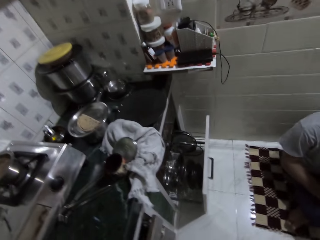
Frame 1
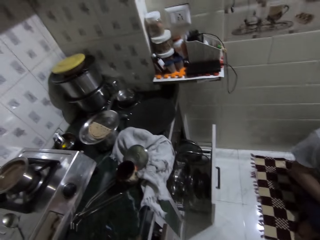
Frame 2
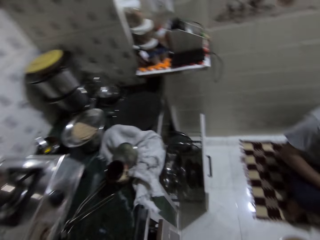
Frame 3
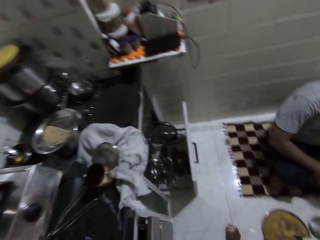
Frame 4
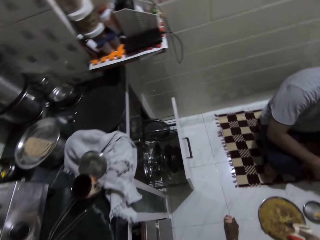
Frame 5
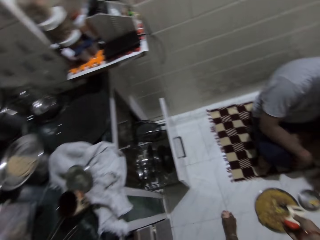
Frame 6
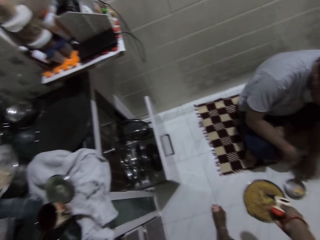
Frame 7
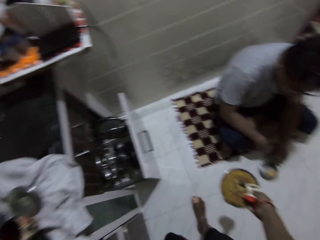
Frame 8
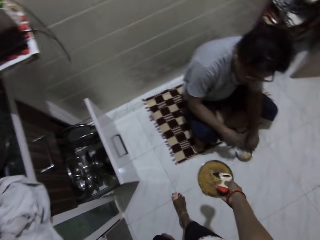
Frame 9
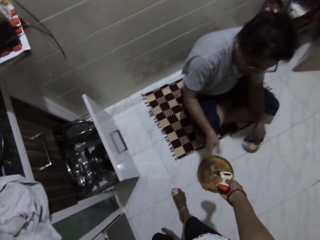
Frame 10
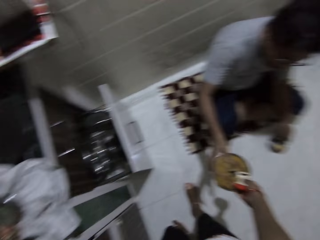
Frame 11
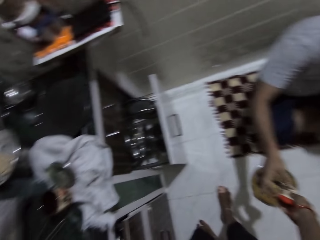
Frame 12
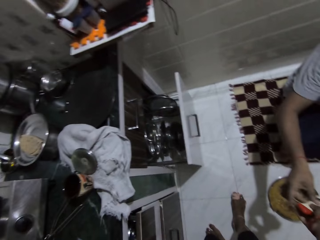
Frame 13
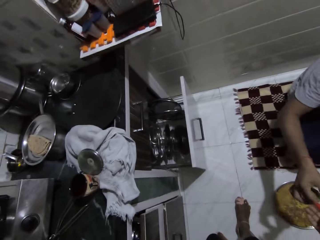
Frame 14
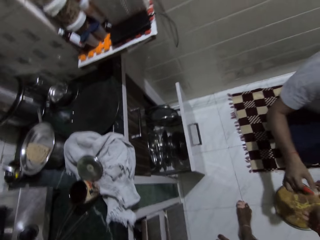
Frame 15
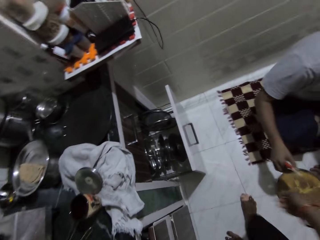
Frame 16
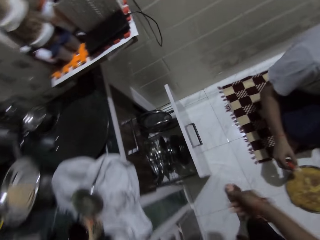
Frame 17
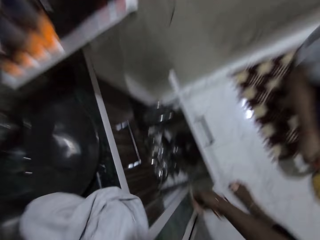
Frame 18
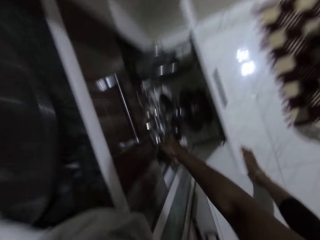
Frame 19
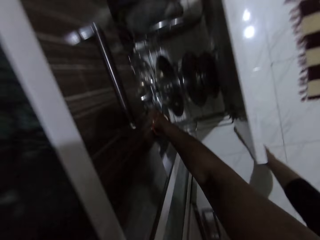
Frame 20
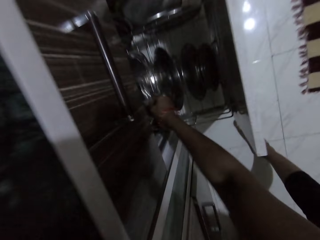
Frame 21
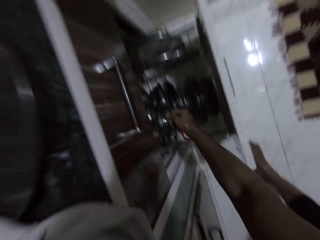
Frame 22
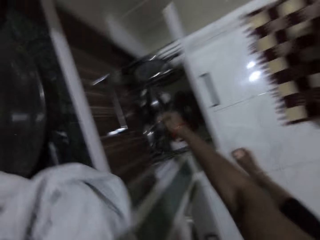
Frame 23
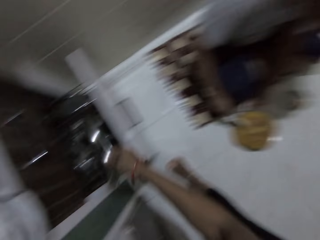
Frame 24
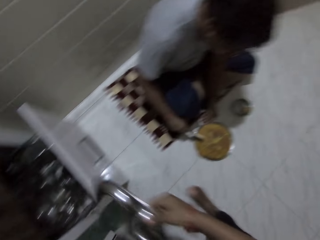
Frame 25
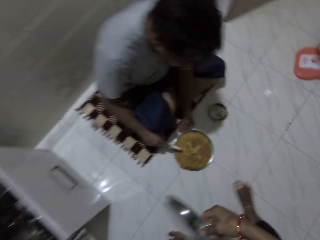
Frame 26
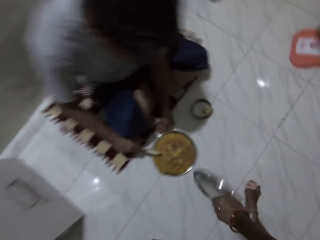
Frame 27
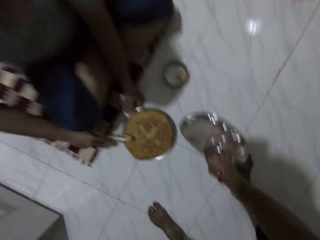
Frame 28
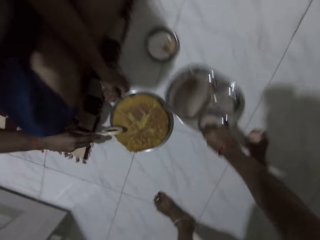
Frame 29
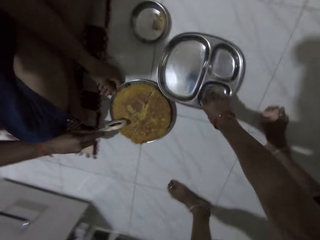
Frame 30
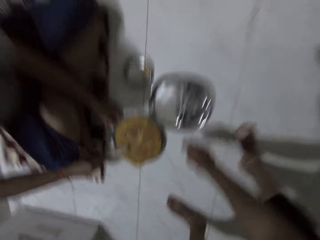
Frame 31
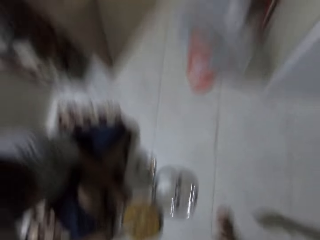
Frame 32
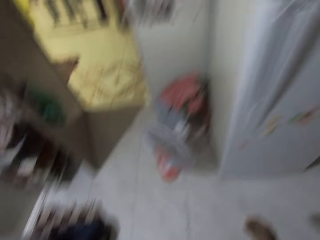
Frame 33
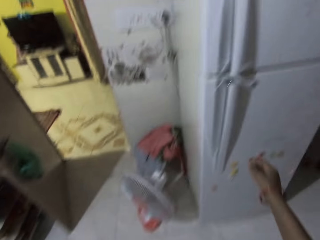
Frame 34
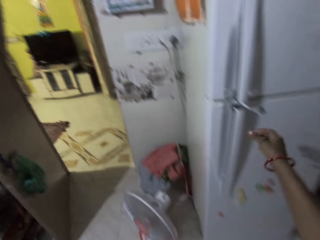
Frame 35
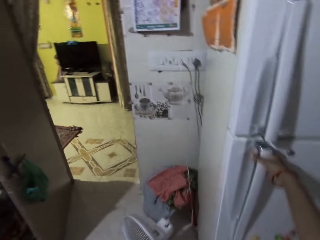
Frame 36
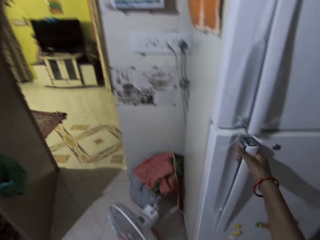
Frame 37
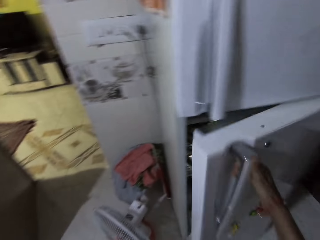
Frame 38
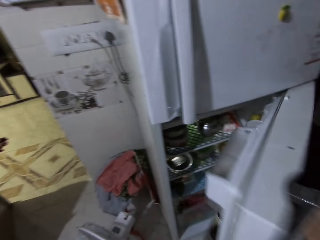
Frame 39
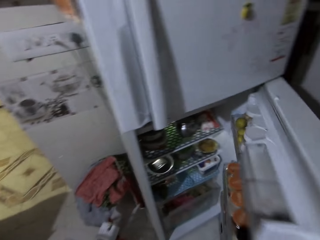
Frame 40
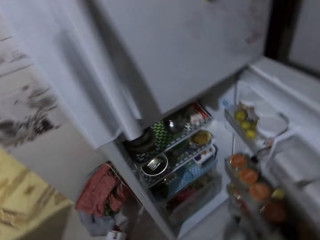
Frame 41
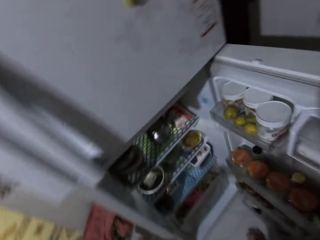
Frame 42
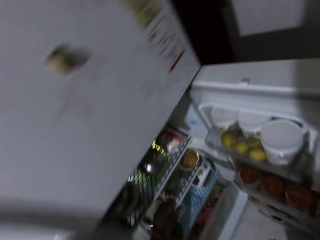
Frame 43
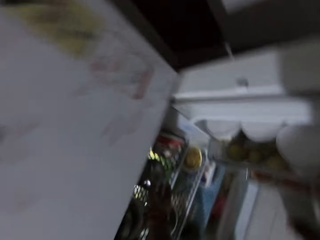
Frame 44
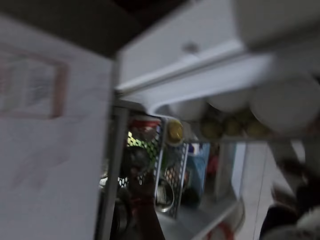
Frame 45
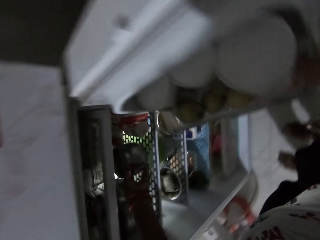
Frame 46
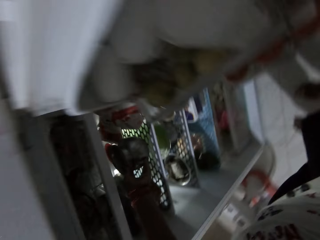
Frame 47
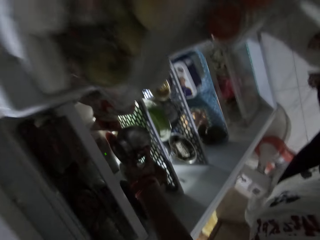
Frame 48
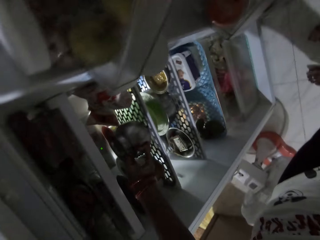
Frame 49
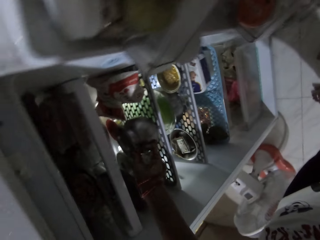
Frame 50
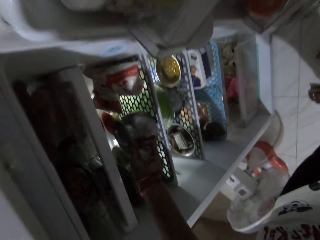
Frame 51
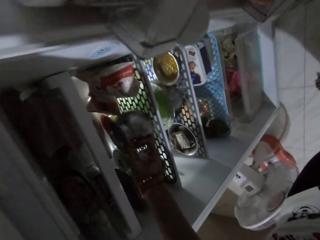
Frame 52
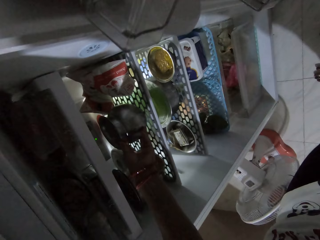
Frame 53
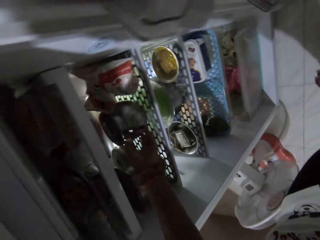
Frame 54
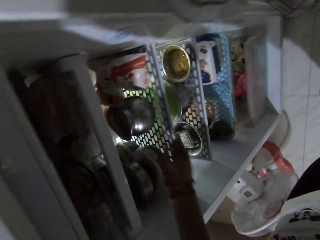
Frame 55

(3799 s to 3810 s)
The camera wearer passes the pizza cutter to a man with her right hand. She pulls a portion plate from a kitchen cabinet drawer with her right hand. She bends beside the drawer. The man cuts the paratha in the plate with the pizza cutter in his right hand. The camera wearer drops the portion plate on the kitchen floor with her right hand. She opens a door of a fridge with her right hand. She moves a plate in the fridge with her left hand.

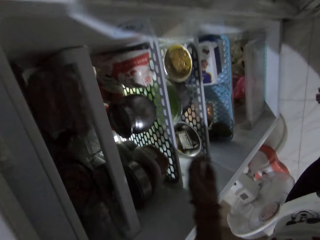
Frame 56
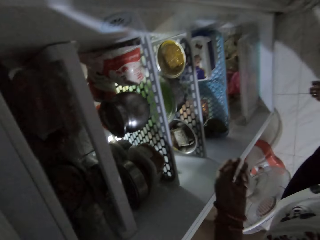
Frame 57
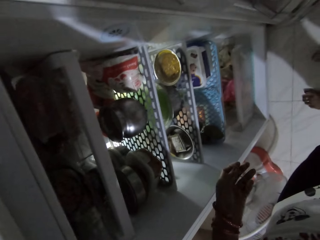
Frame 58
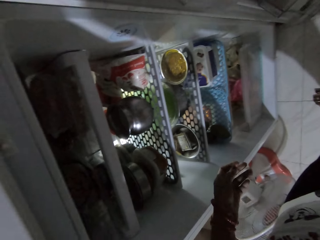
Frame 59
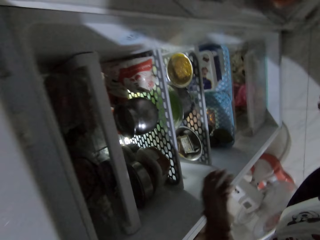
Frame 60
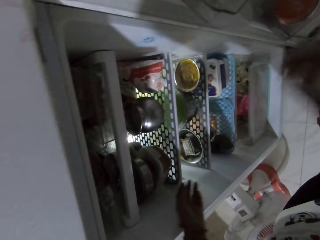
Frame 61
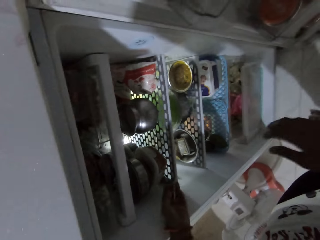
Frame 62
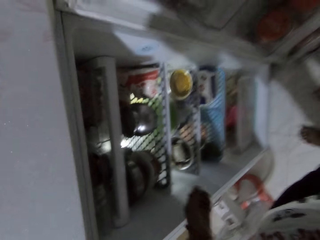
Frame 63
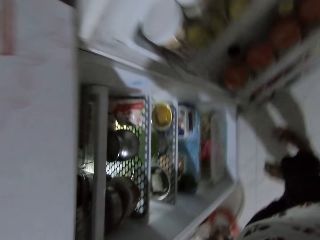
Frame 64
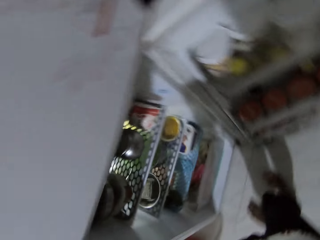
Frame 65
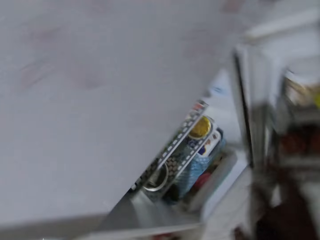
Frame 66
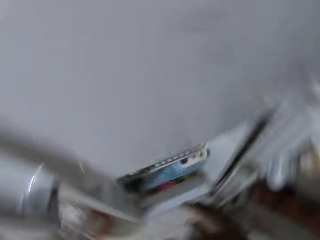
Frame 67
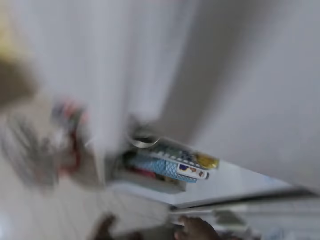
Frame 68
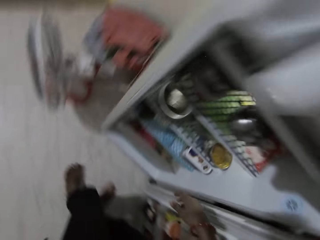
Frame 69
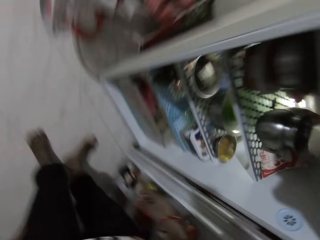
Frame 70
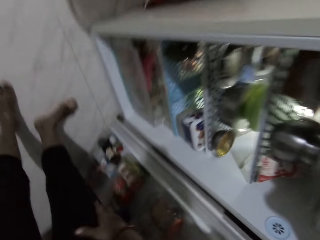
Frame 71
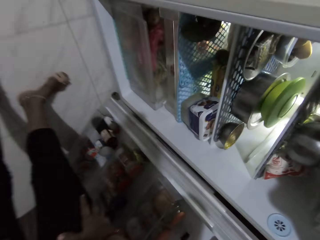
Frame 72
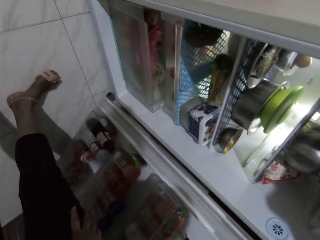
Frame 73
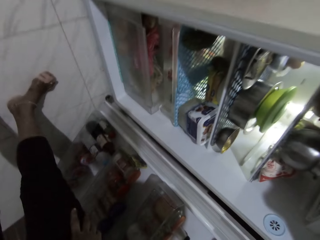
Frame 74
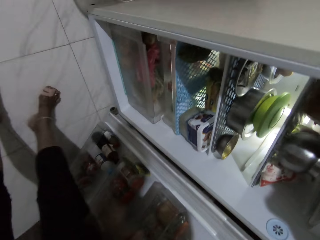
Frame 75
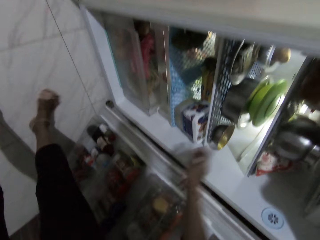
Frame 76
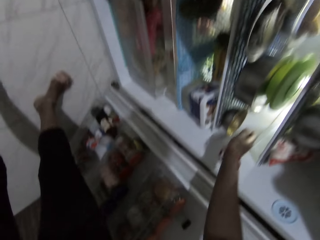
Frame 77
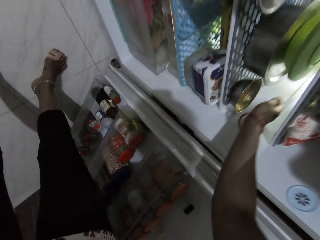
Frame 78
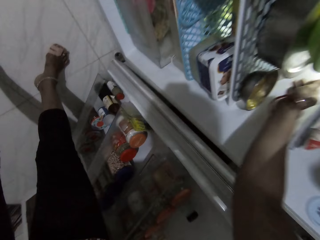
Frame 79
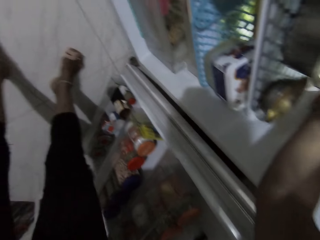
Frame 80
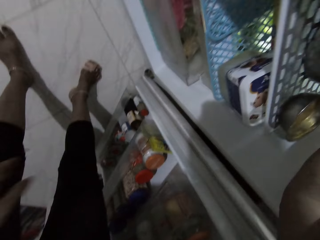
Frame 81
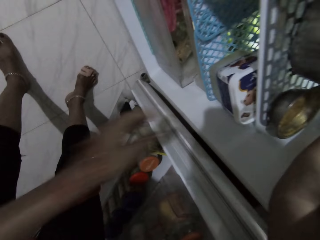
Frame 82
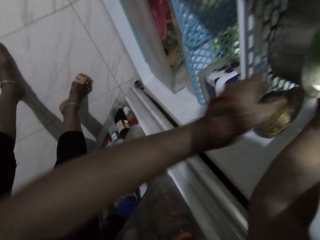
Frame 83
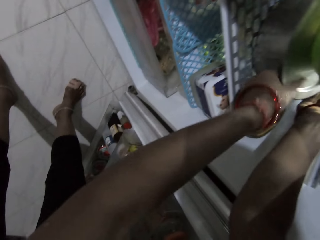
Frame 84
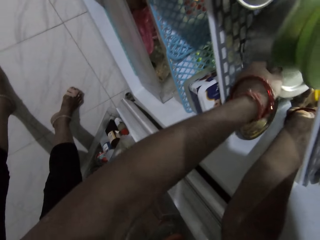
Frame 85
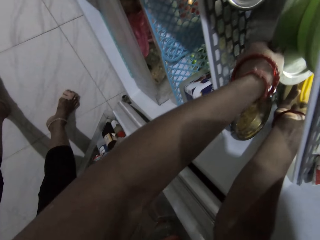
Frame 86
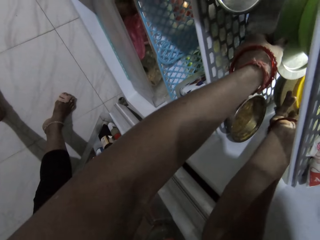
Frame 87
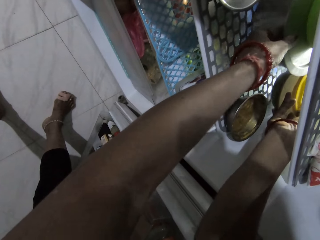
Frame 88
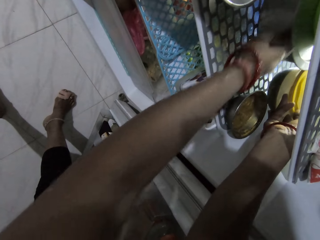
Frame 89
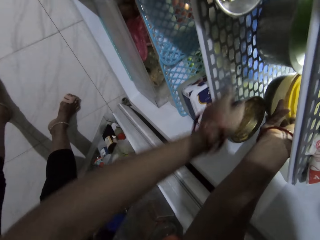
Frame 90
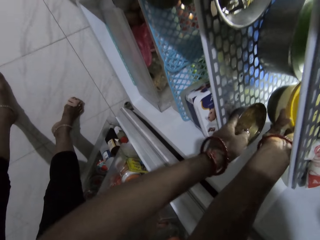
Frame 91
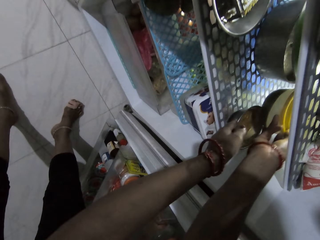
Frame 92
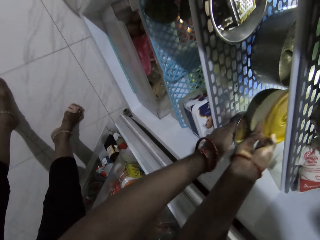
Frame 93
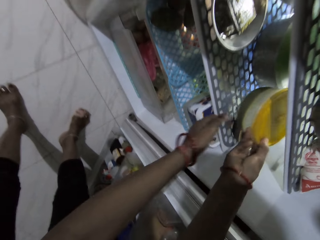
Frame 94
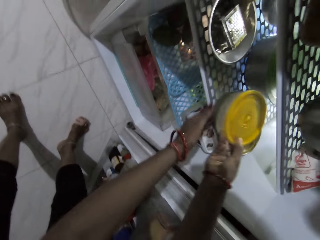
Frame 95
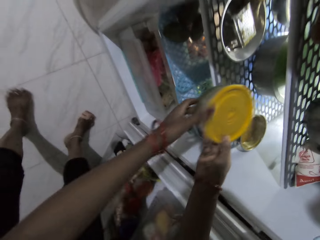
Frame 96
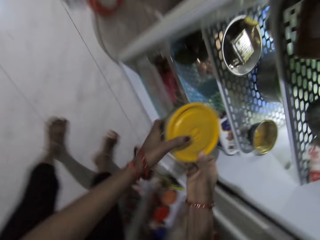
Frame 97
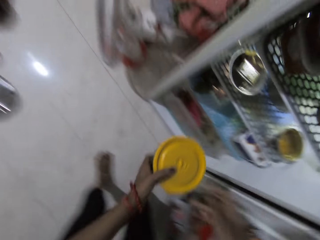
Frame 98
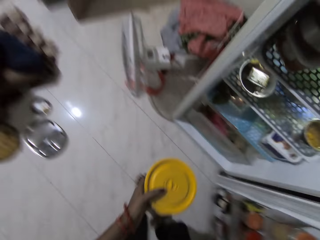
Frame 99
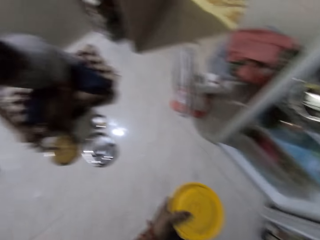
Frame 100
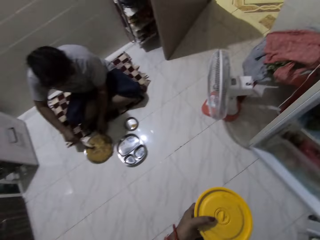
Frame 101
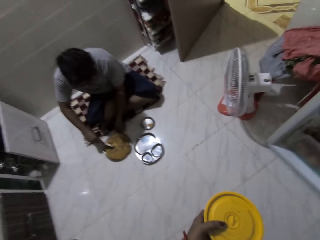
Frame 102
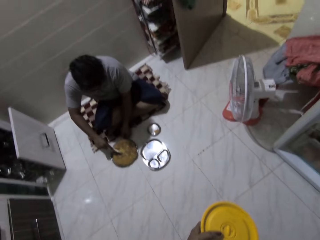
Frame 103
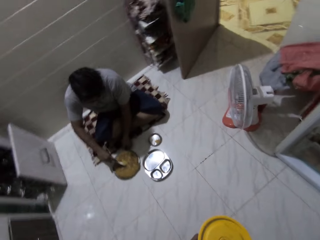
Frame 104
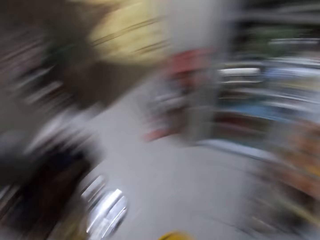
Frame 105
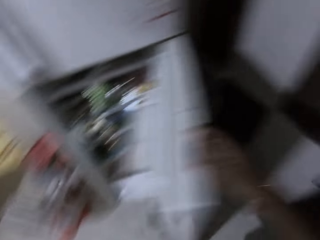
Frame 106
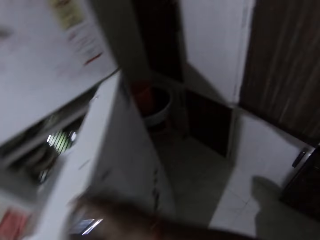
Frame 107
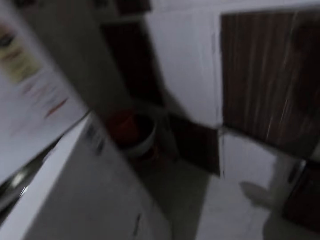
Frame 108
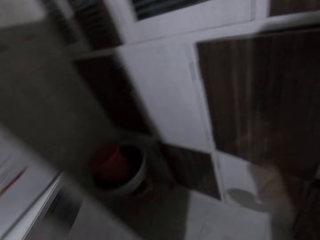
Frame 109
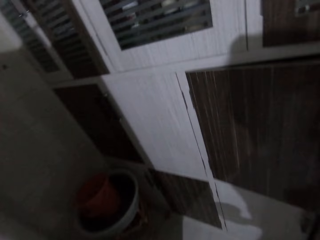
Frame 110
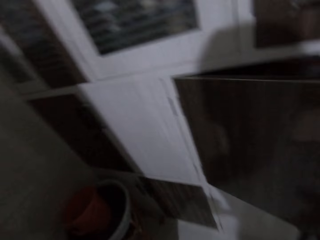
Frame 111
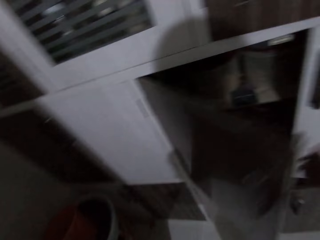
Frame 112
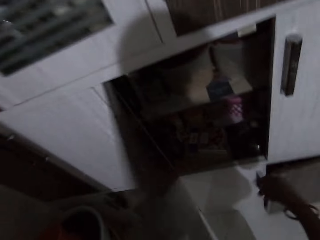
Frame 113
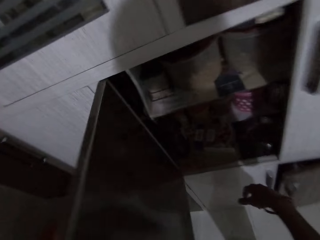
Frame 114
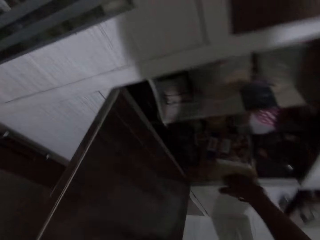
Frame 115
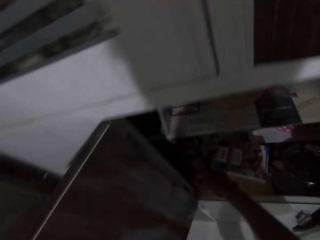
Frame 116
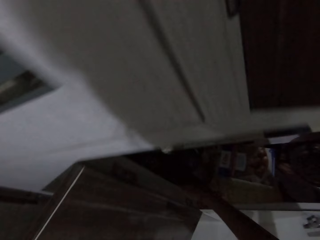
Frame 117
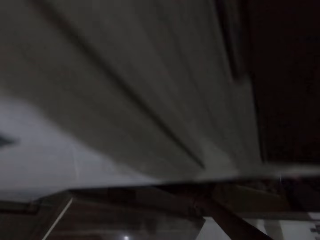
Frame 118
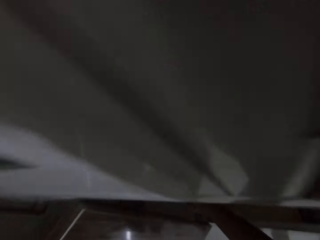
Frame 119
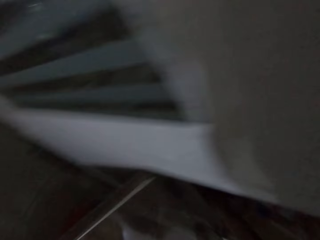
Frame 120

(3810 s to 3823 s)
The camera wearer looks around the fridge. She touches her thigh with her right hand. She bends towards the fridge. She moves a plate in the fridge with her left hand. She pulls a plate from the fridge with her right hand. She moves a plate in the fridge with her left hand. She passes the plate from her right hand to her left hand. She closes the door of the fridge with her right hand. She opens a kitchen cabinet door with her right hand. She searches the kitchen cabinet with her right hand.
